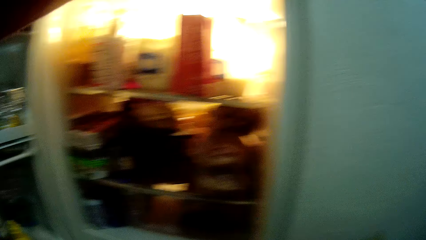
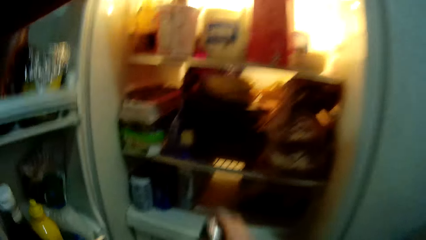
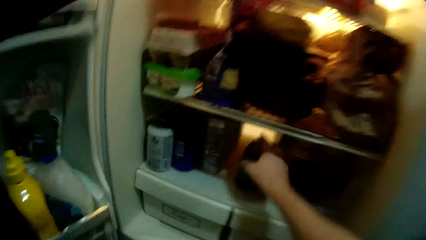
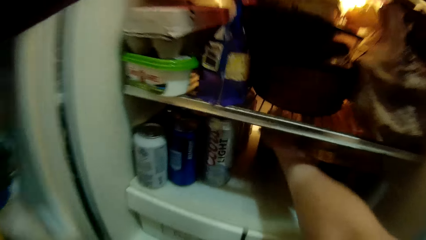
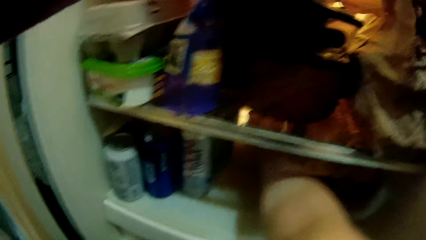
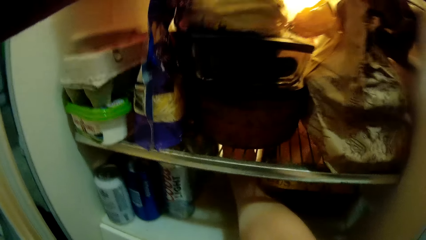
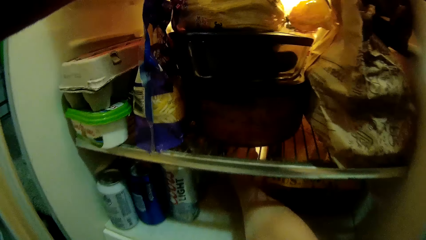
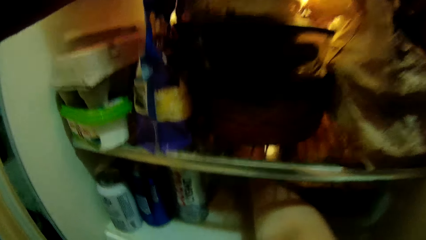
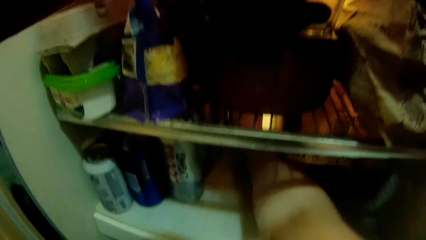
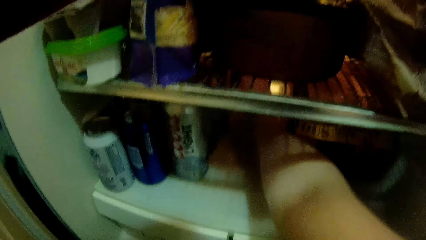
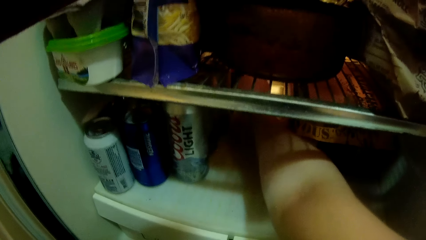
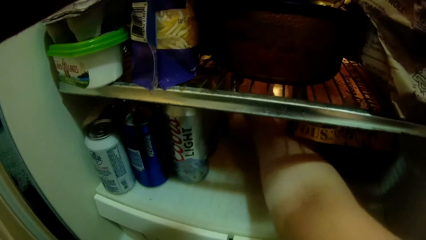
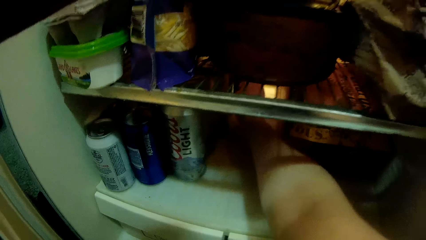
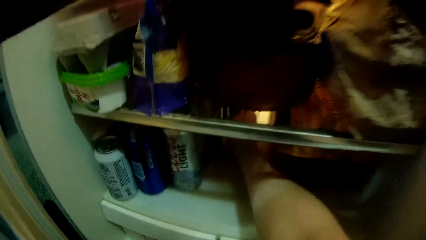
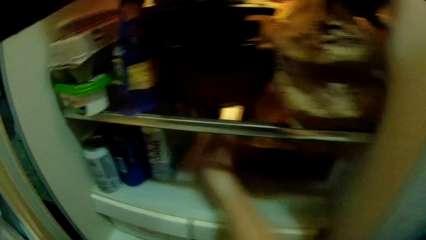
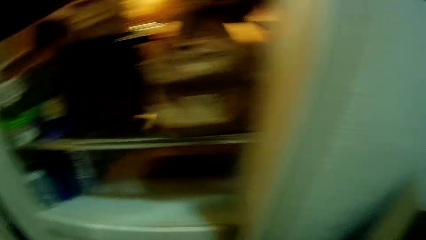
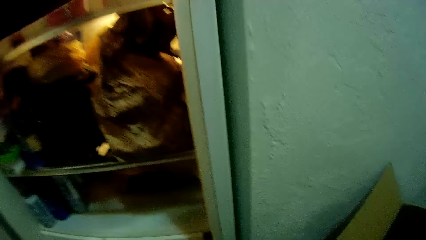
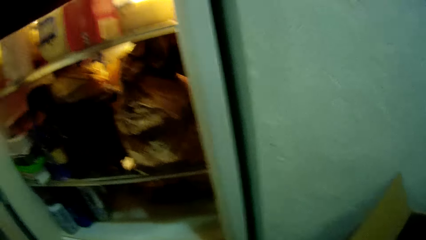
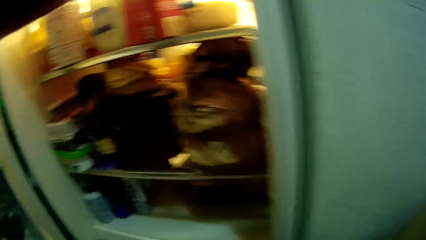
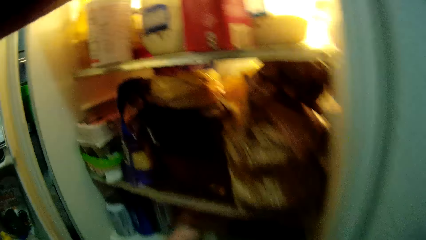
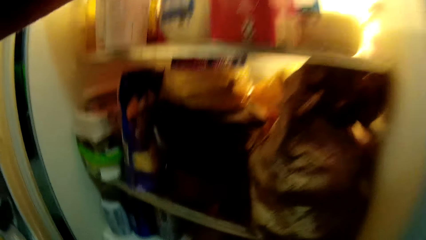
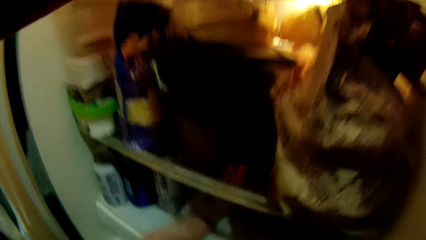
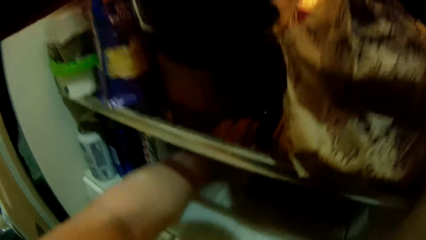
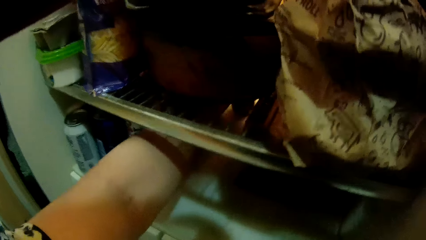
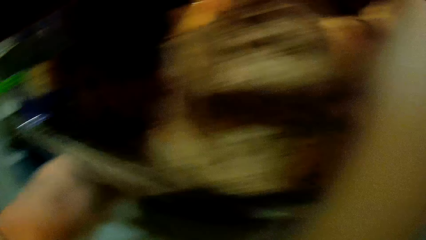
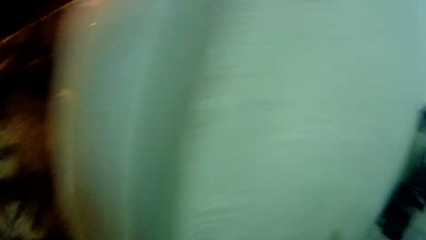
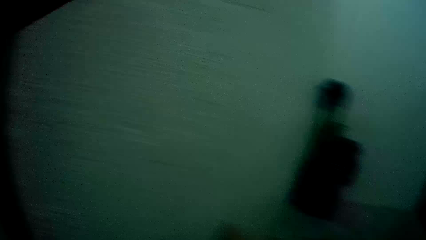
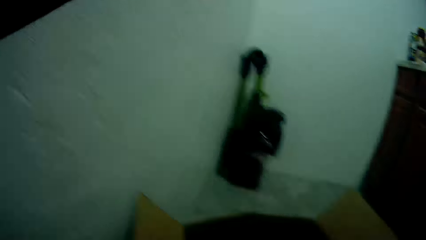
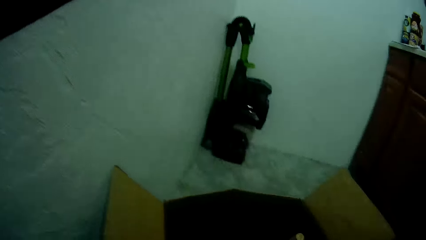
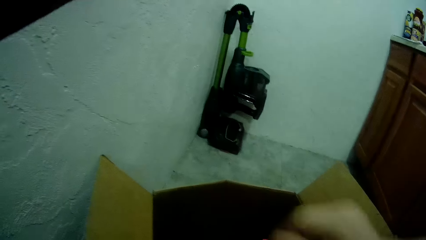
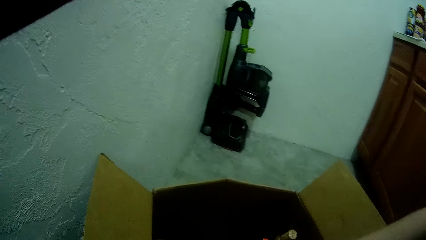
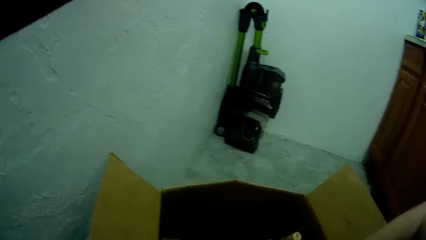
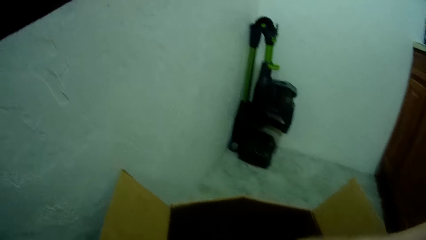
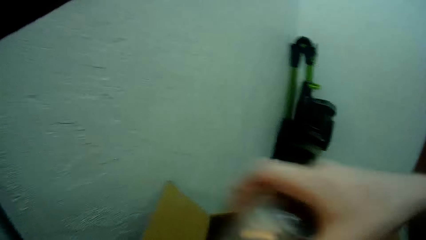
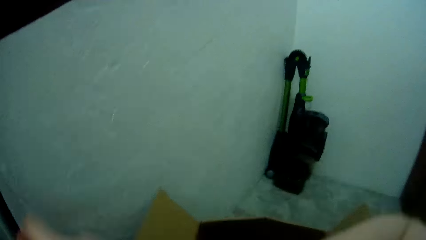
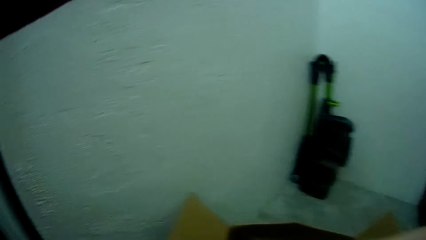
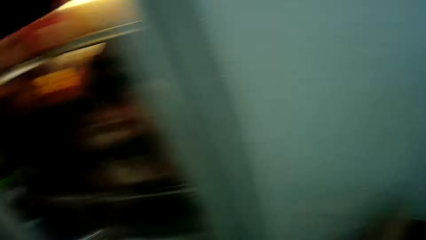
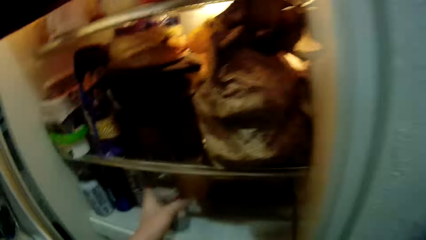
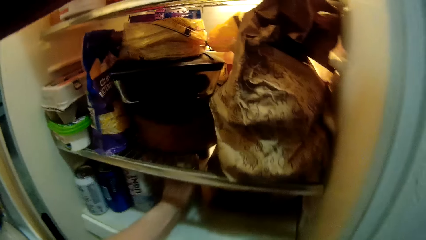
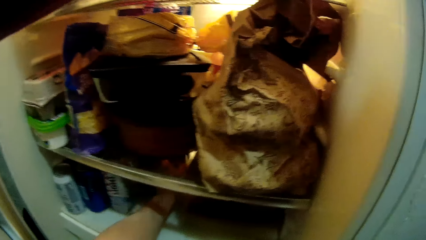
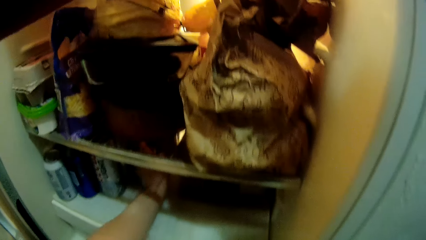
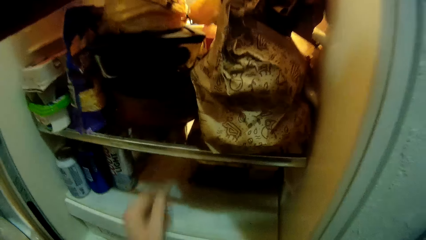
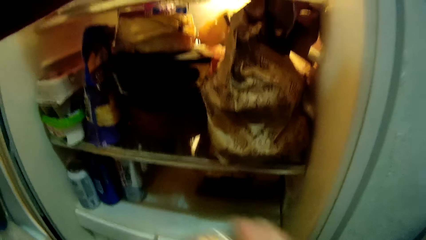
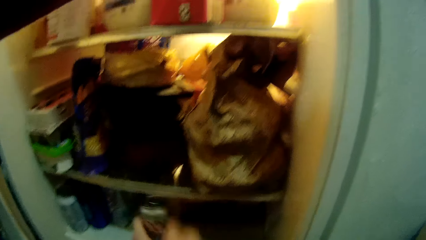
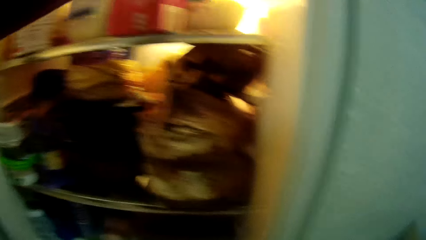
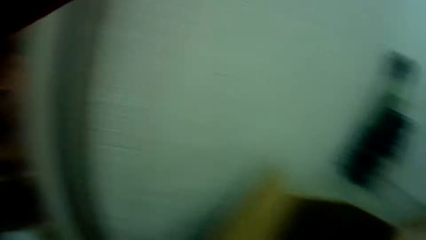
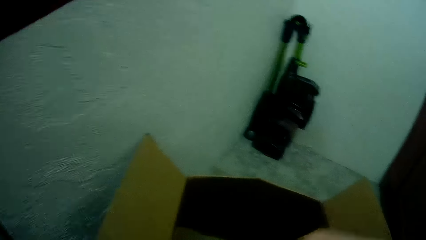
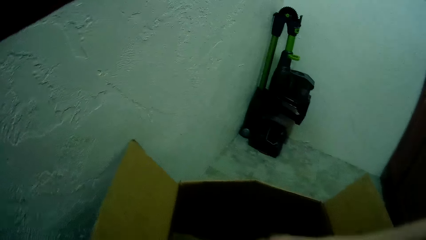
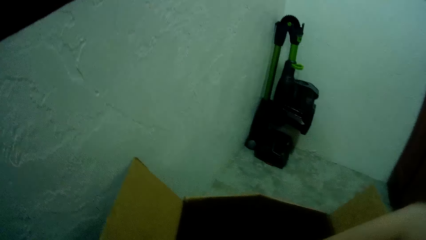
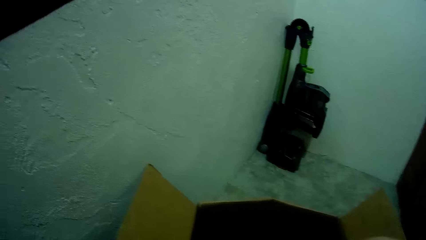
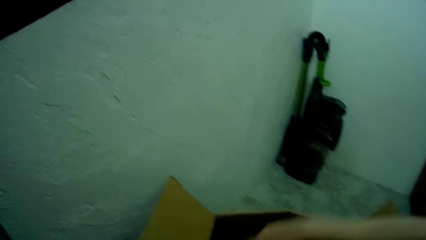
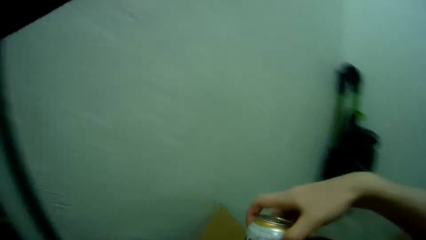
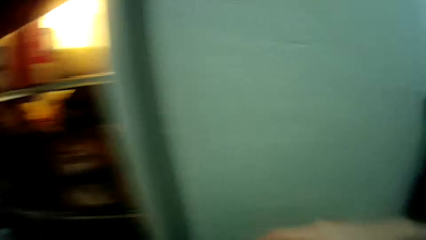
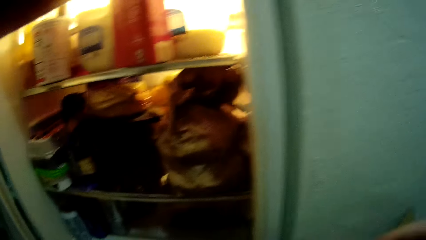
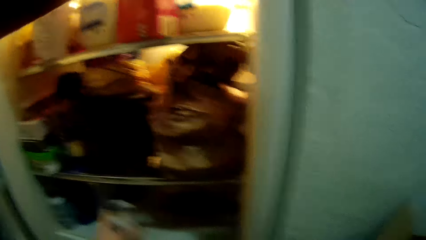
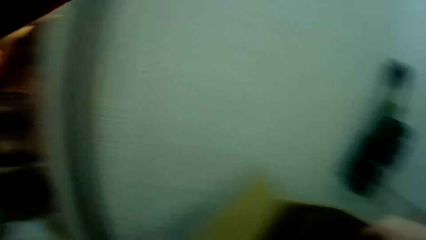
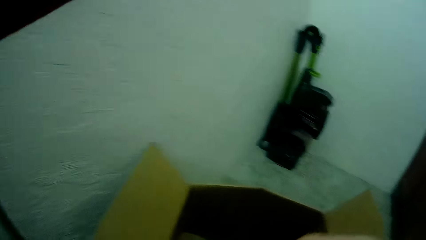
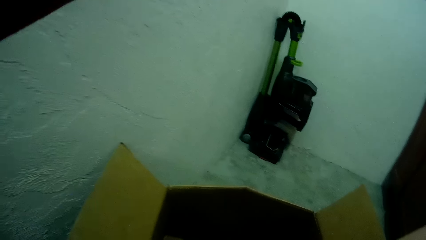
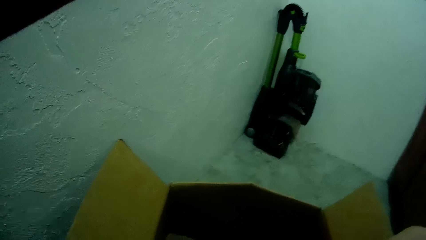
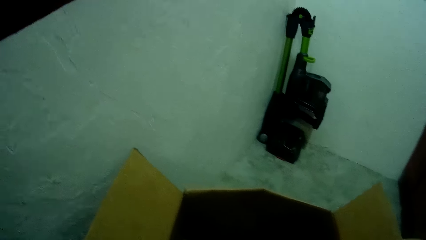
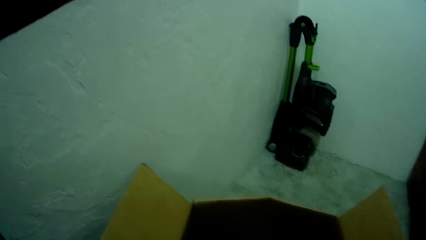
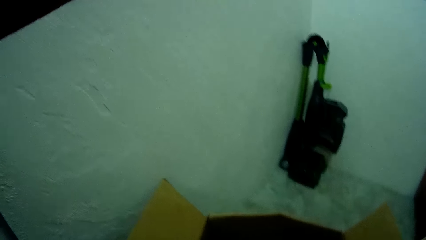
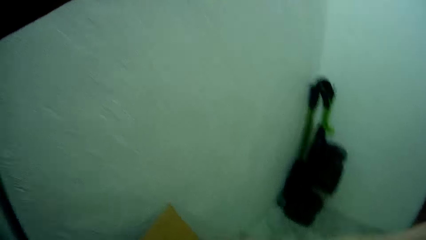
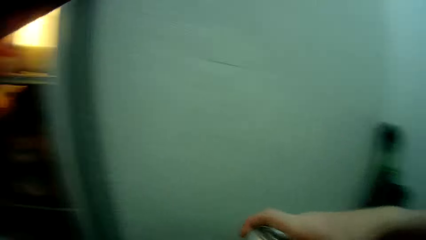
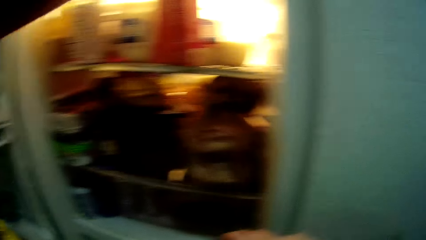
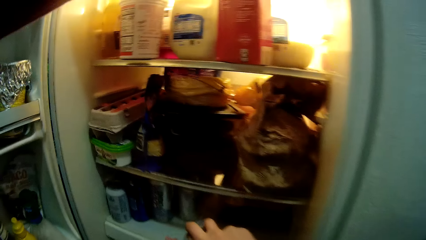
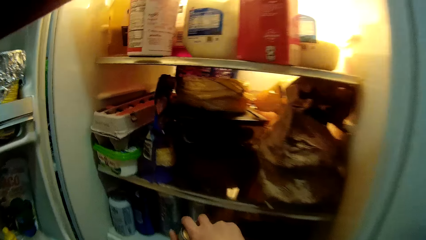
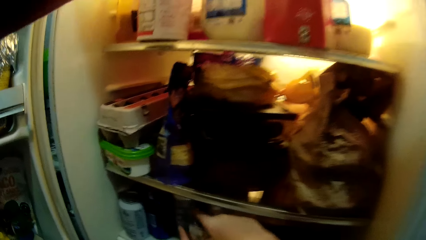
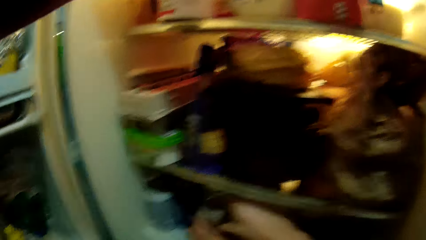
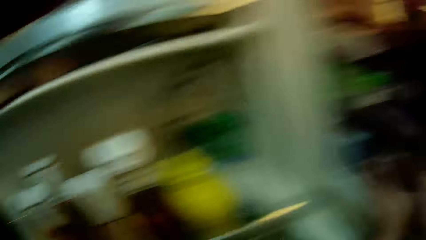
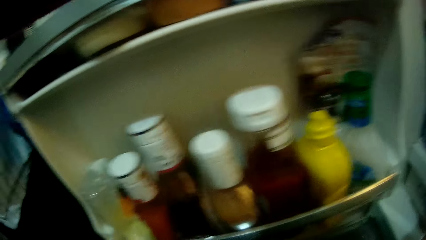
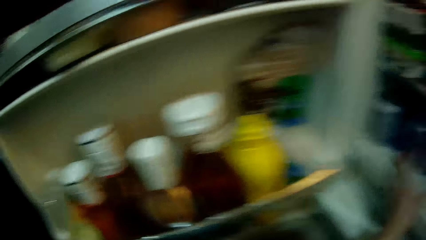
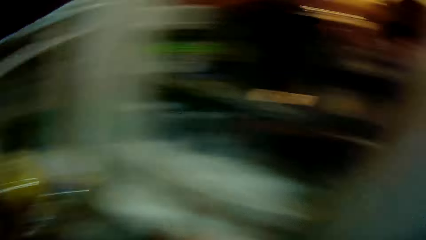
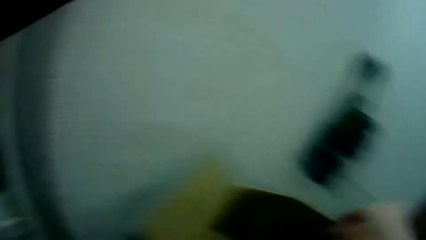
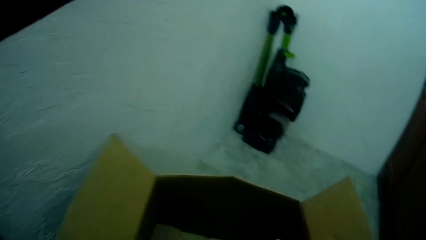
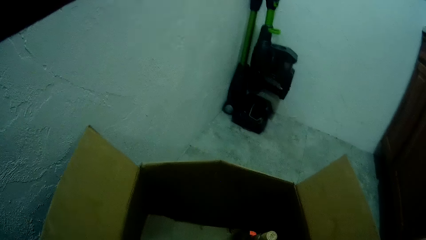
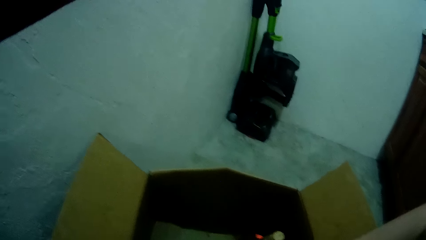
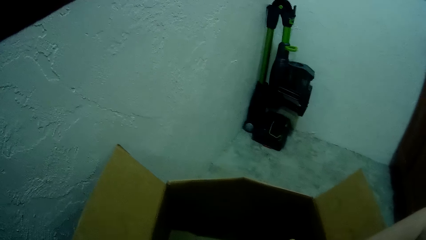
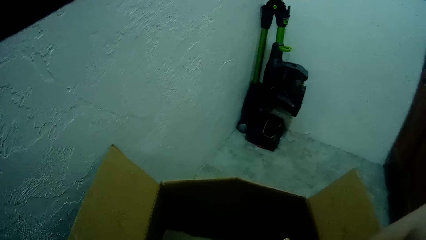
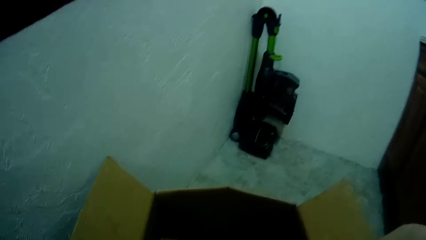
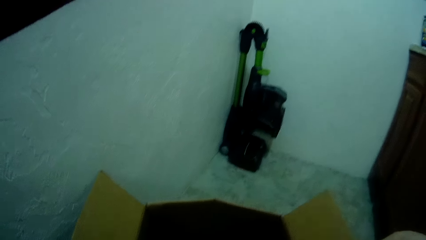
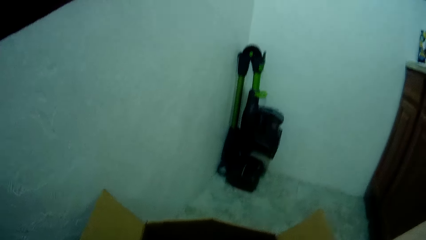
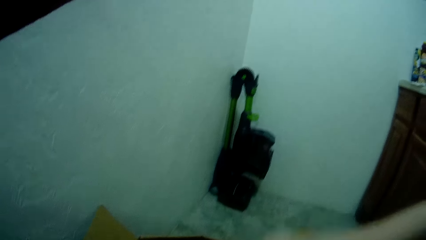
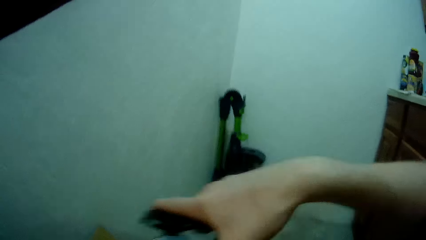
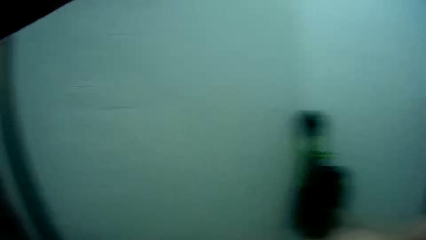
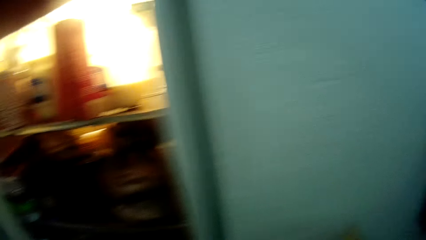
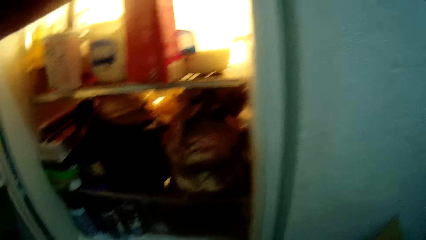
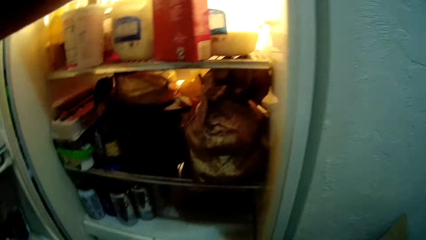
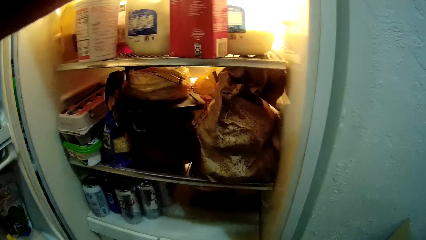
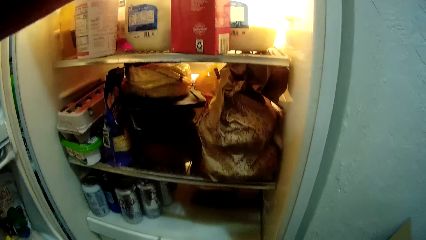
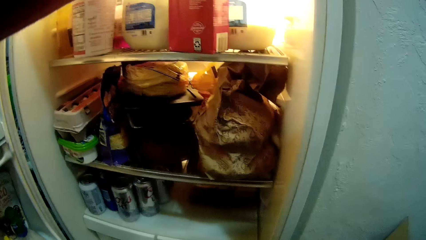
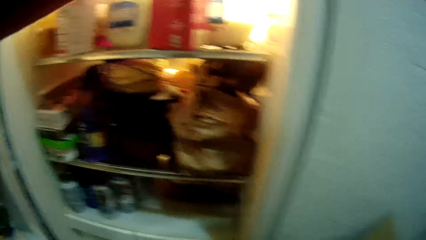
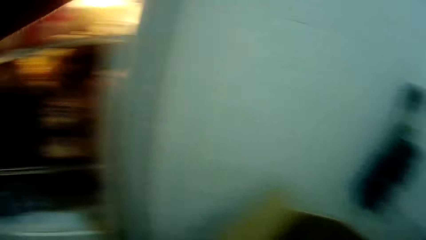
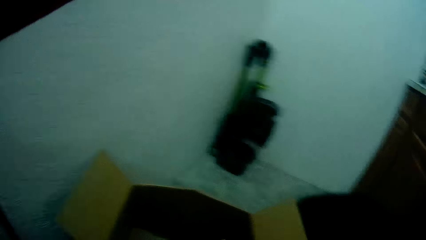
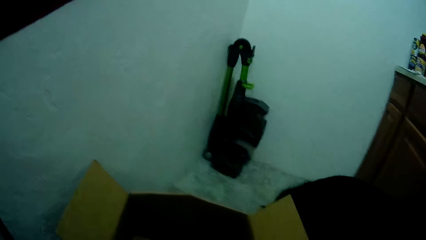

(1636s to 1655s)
The camera wearer puts a can drink or bottle into the fridge with his right hand. He adjusts the can drink in the fridge with his left hand. He removes a can drink from a carton box with his right hand. He puts the can drink into the fridge with his left hand. He puts a can drink into the fridge with his right hand. He arranges more bottles in the fridge. He removes a can drink from the carton box with his right hand. He puts the can drink into the fridge with his left hand. He moves a can drink from the carton box into the fridge with his right hand. He arranges more bottles in the fridge. He removes a can drink from the carton box with his right hand.
